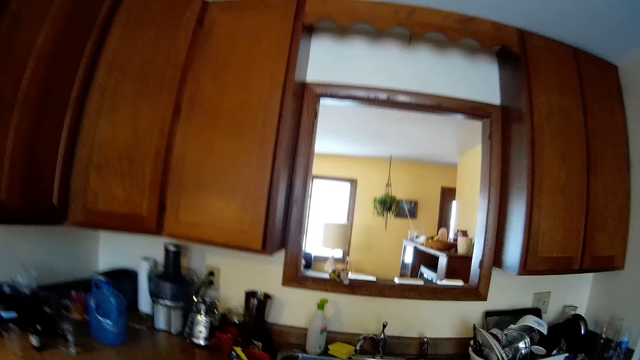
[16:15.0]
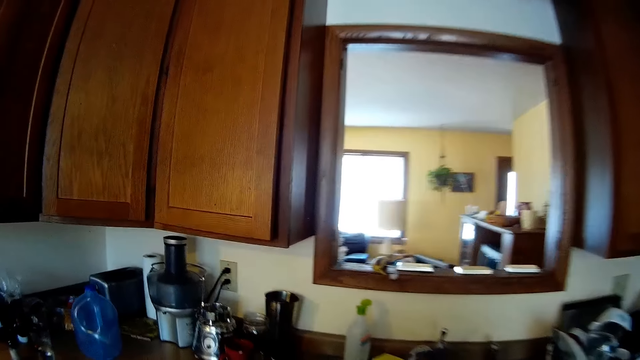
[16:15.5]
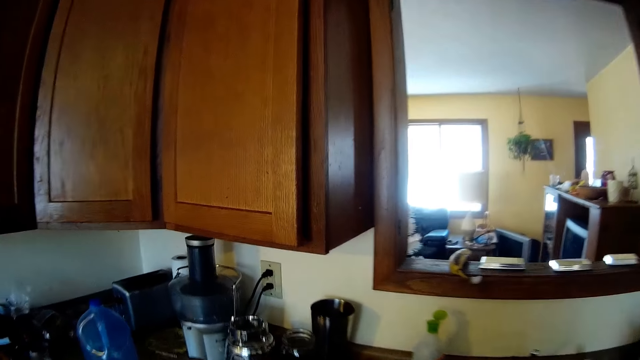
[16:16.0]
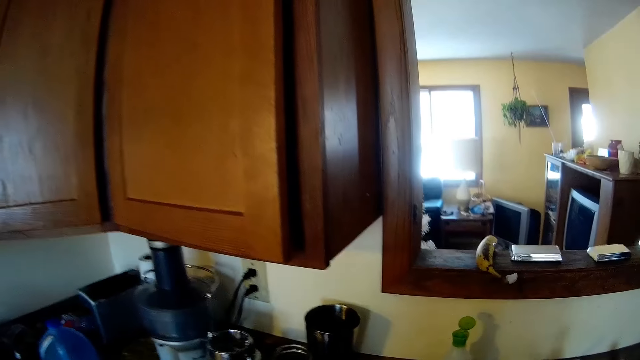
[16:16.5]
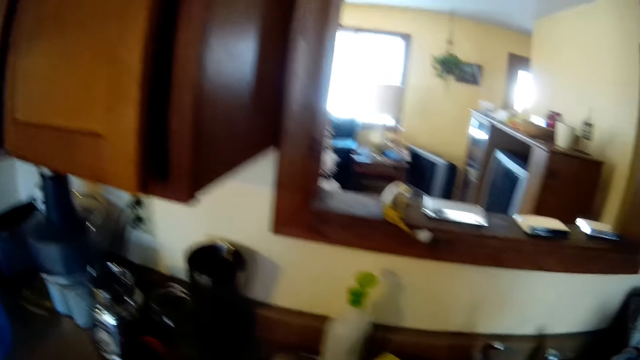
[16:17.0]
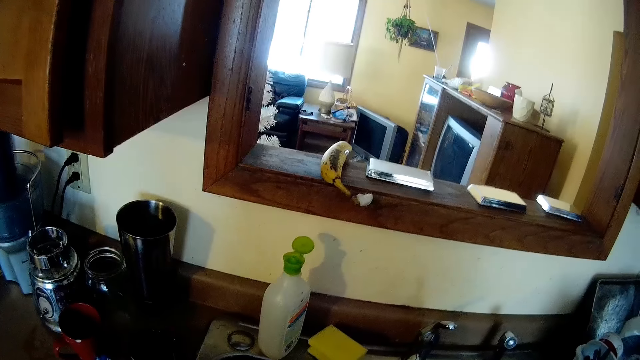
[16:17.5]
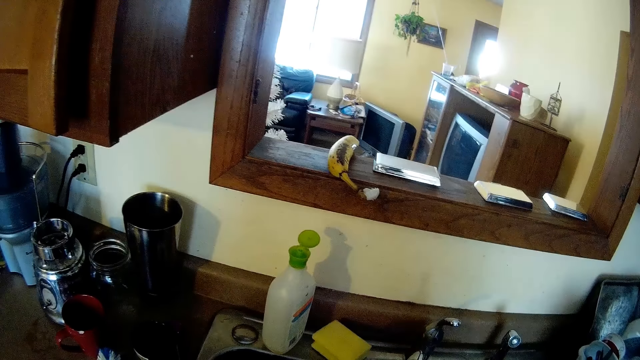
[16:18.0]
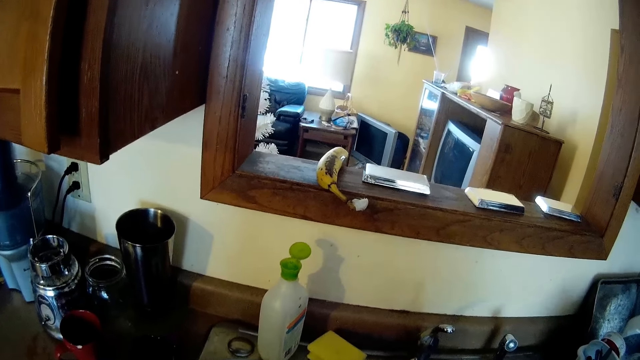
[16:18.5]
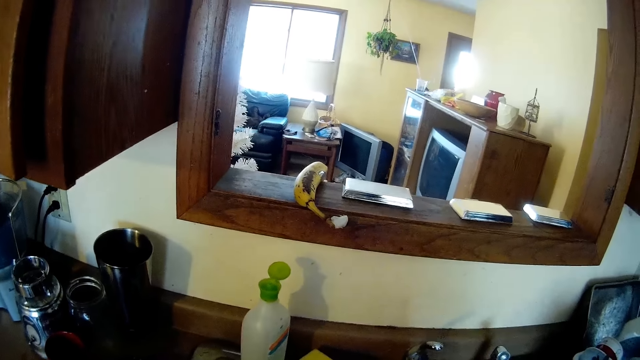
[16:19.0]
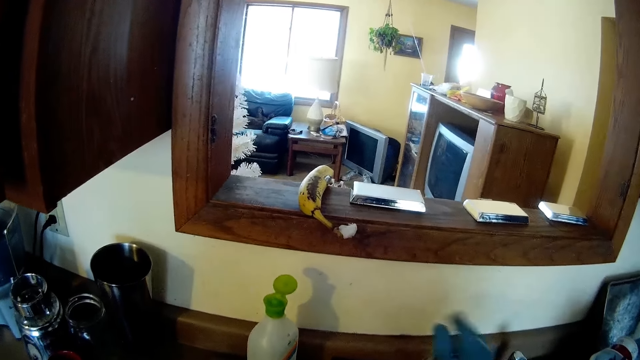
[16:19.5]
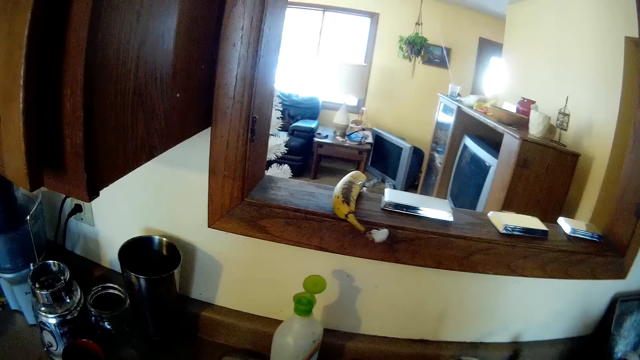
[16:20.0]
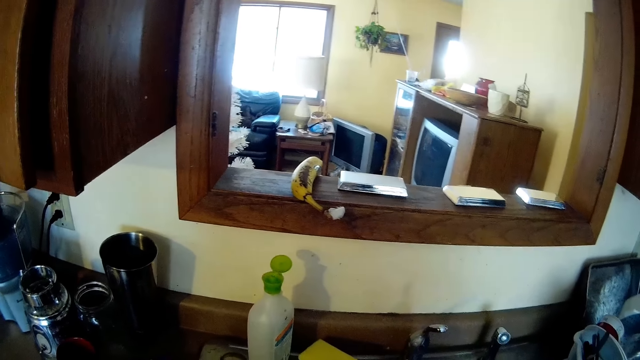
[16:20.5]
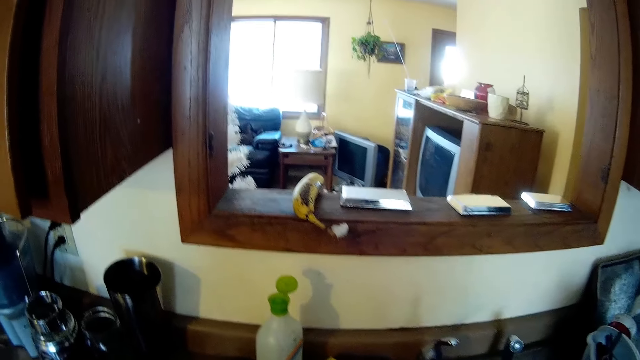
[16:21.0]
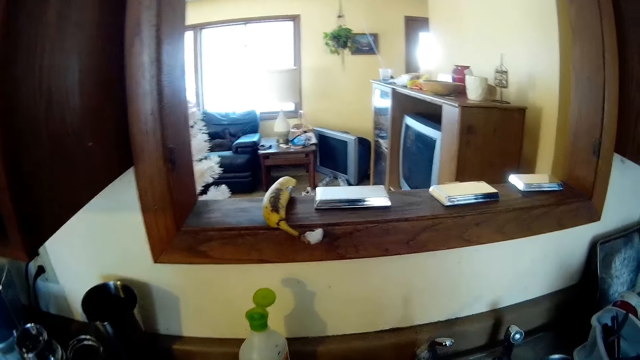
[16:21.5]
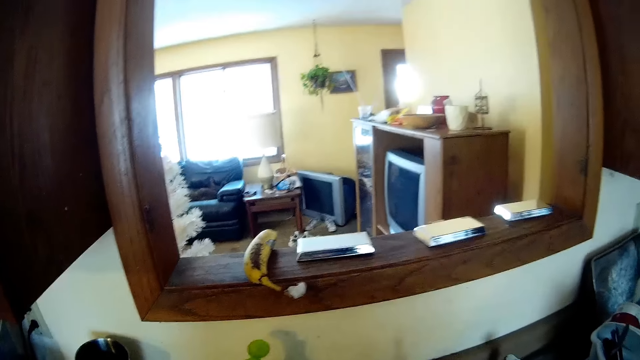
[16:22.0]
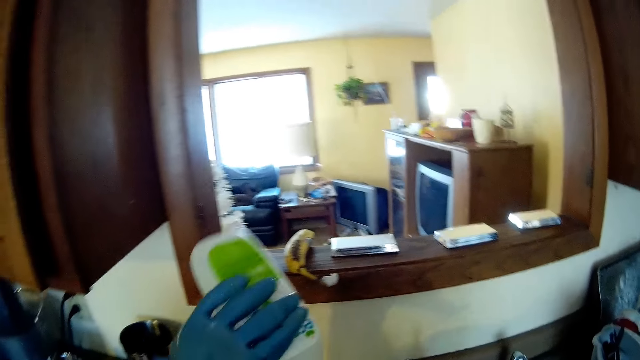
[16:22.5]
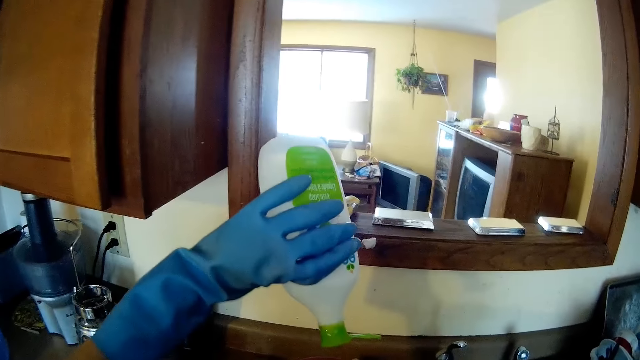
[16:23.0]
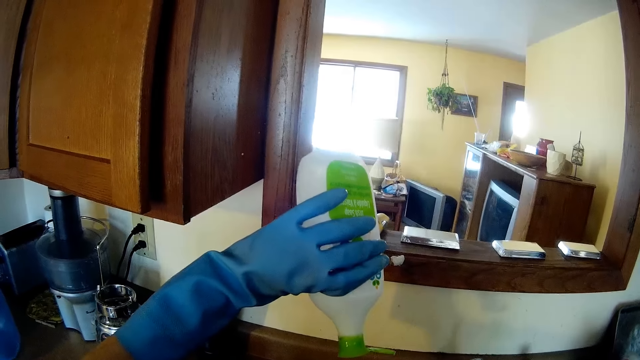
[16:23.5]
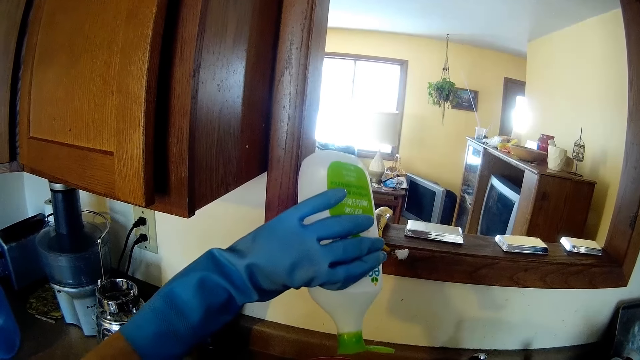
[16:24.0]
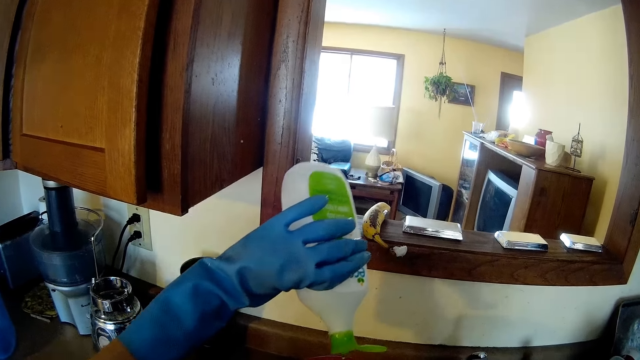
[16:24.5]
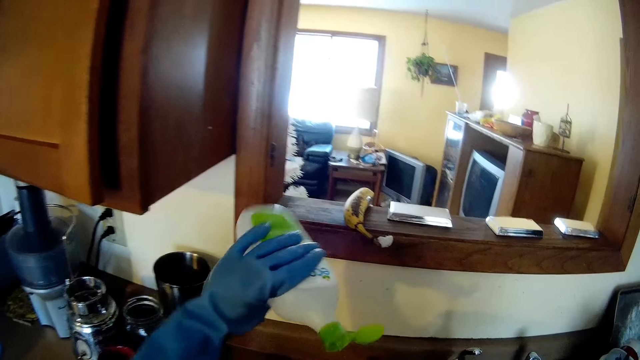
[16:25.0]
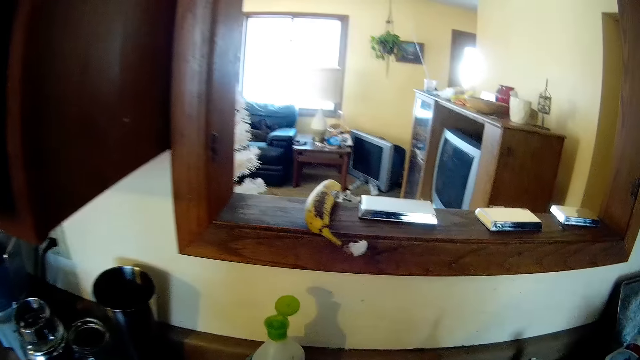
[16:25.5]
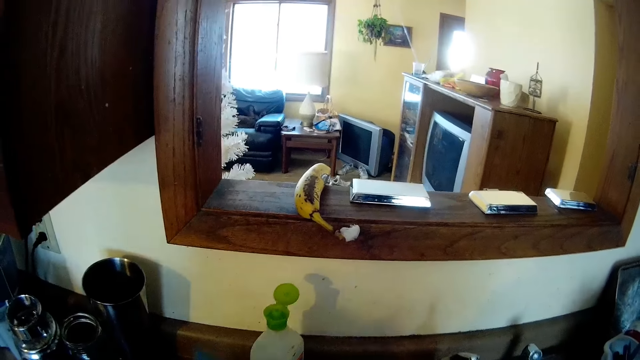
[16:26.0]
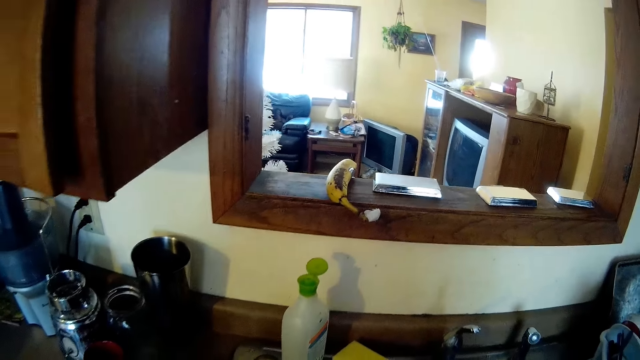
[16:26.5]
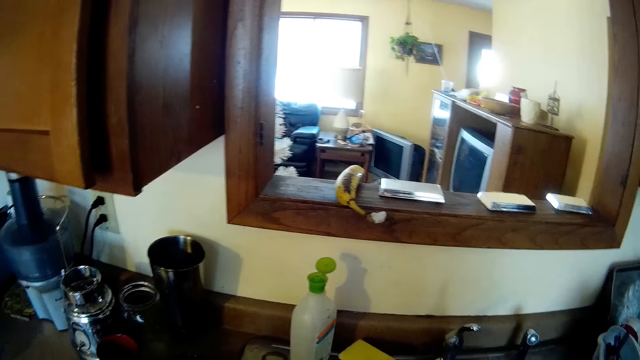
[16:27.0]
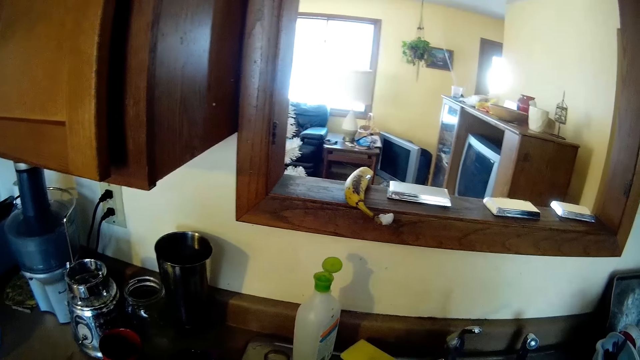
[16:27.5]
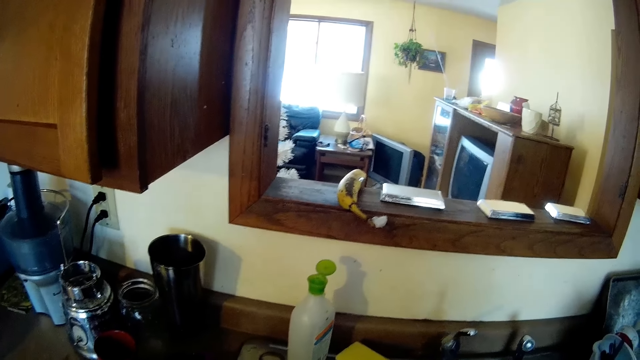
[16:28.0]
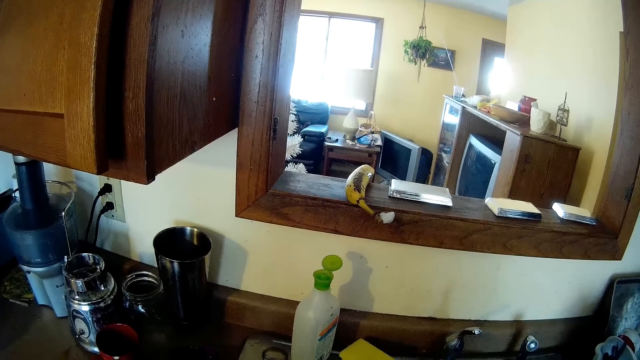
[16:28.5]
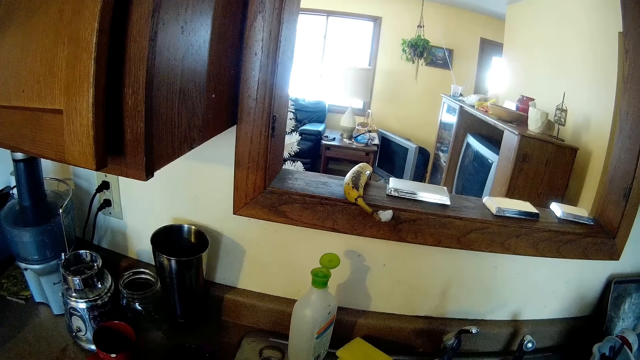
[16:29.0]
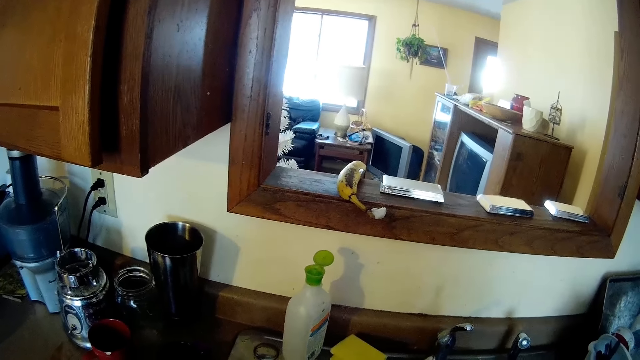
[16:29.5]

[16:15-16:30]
The camera wearer stands. She pours some soap from the container of soap in her left hand on her right hand. She lifts a bottle. She places the container of soap on the sink top.

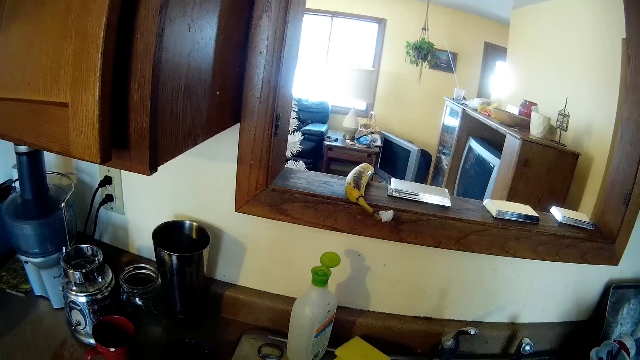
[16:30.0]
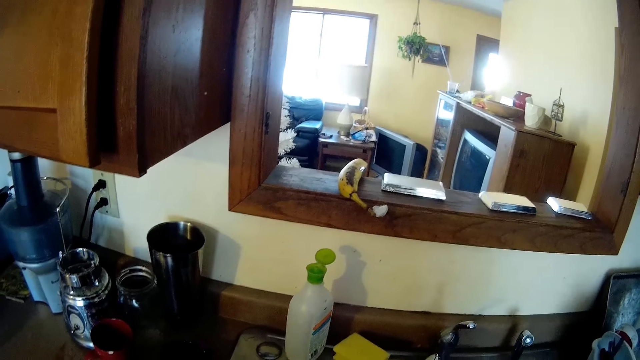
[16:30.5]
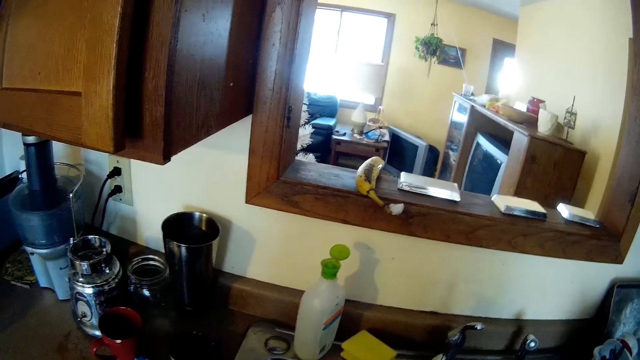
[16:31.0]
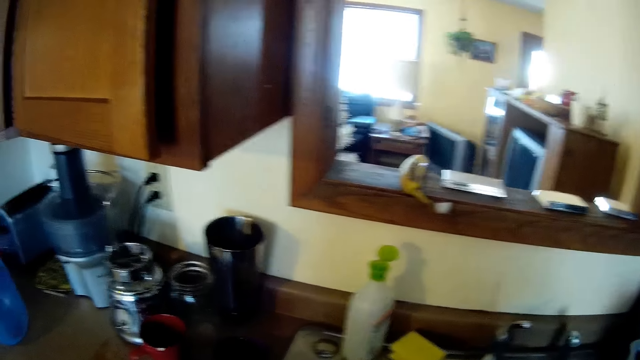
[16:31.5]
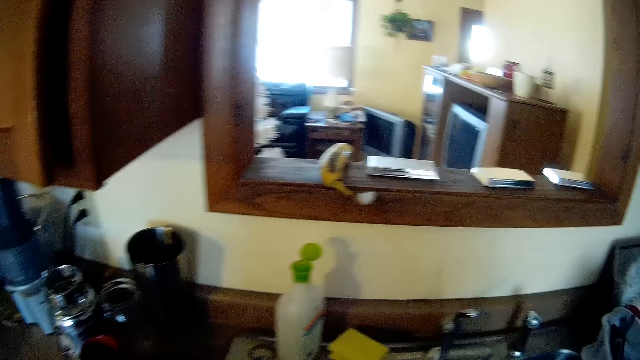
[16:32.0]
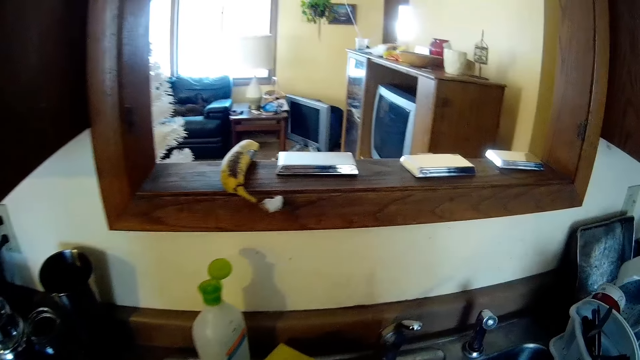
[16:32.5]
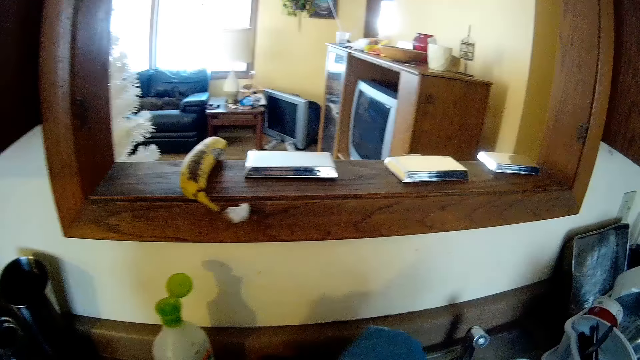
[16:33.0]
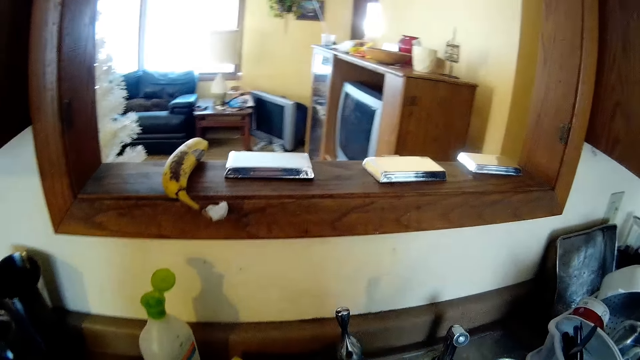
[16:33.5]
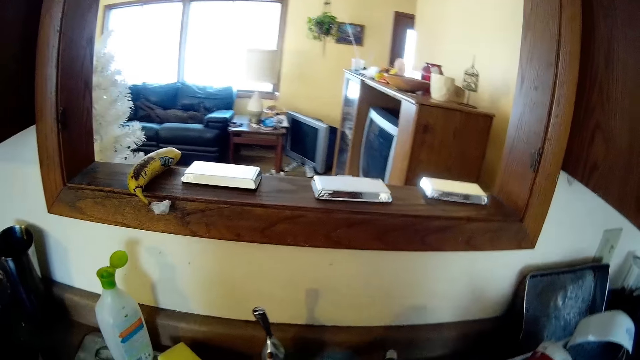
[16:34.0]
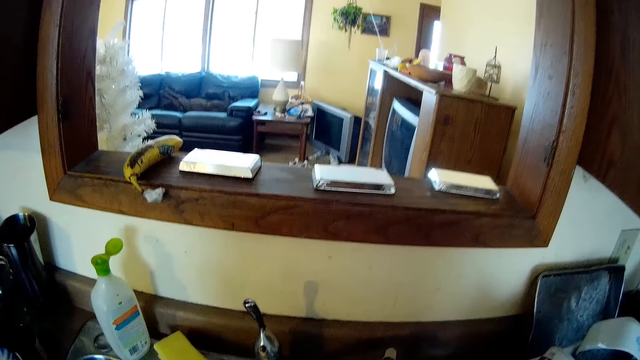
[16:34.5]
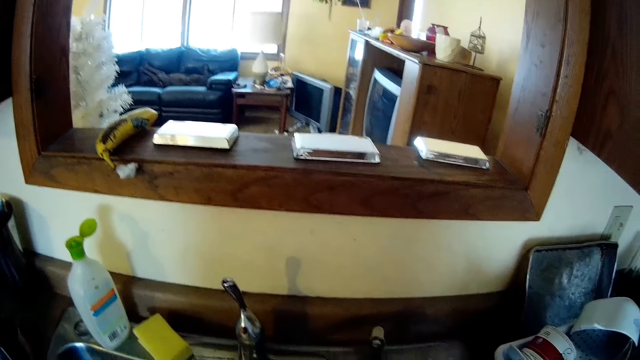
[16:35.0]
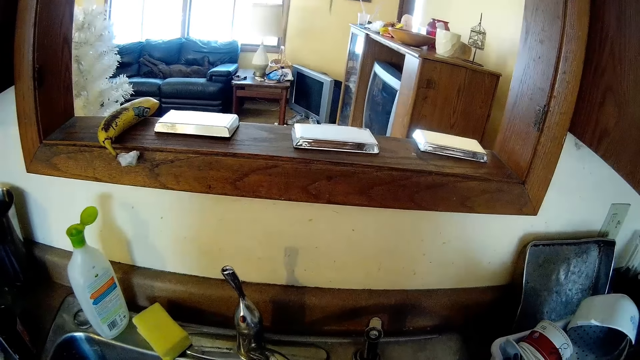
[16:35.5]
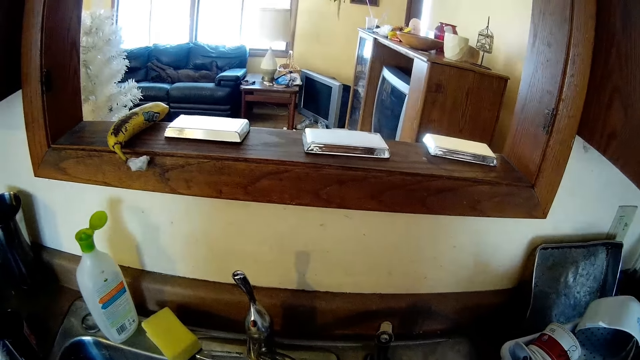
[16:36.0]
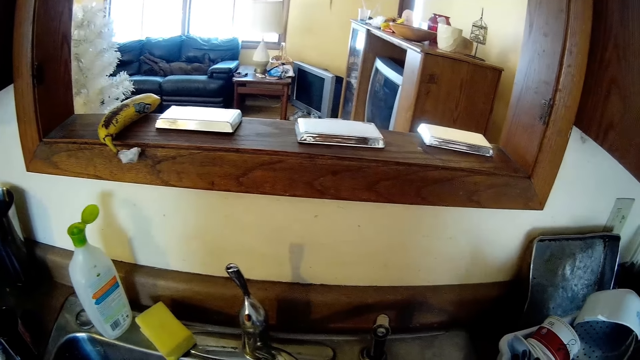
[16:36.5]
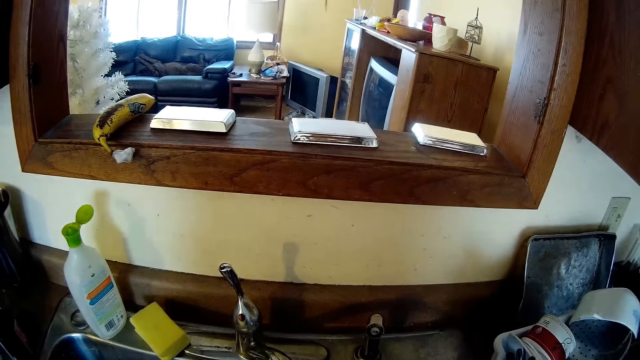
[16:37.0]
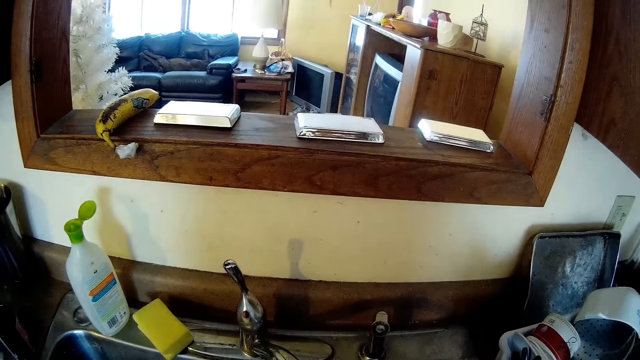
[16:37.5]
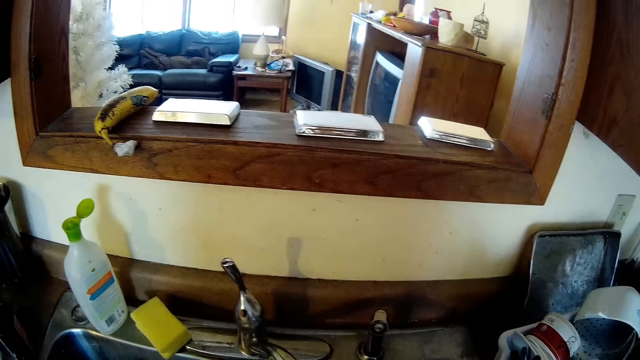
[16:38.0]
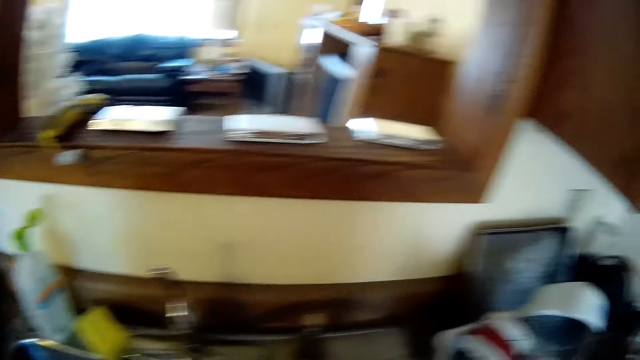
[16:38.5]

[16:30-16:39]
The camera wearer puts on the tap with her left hand.
